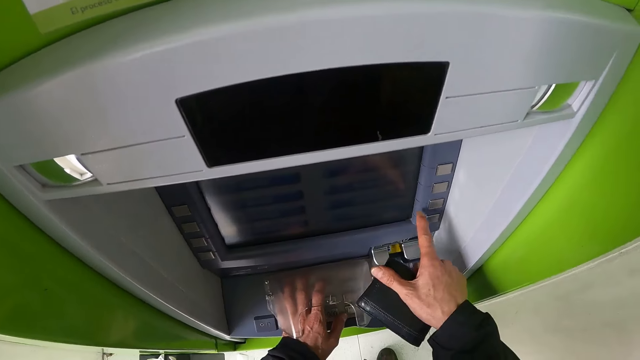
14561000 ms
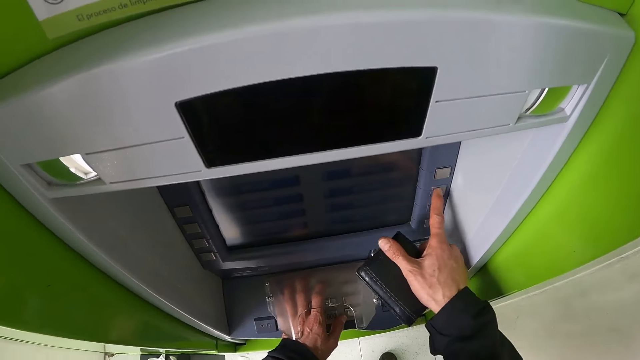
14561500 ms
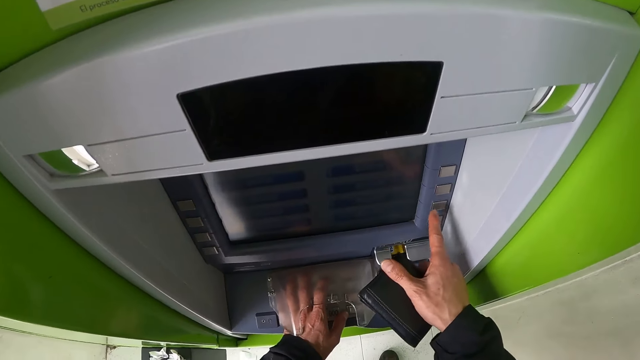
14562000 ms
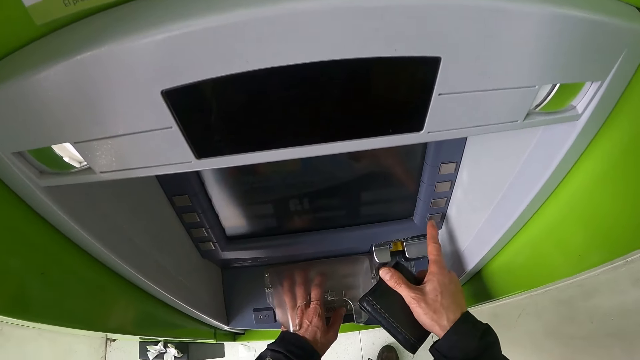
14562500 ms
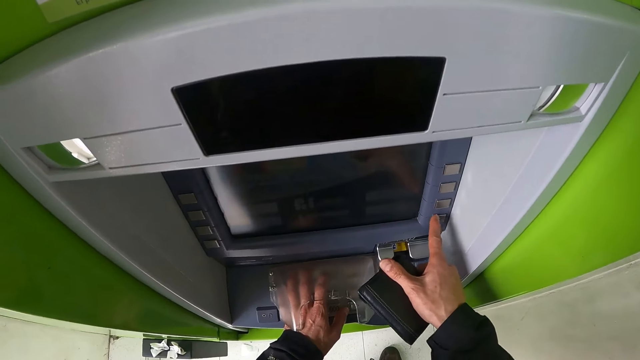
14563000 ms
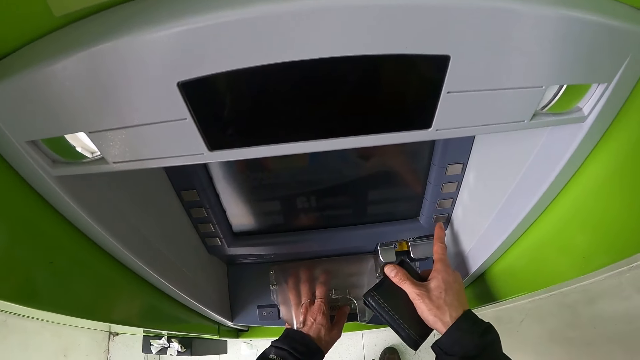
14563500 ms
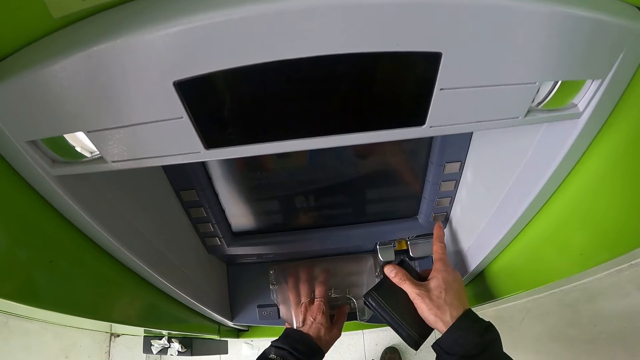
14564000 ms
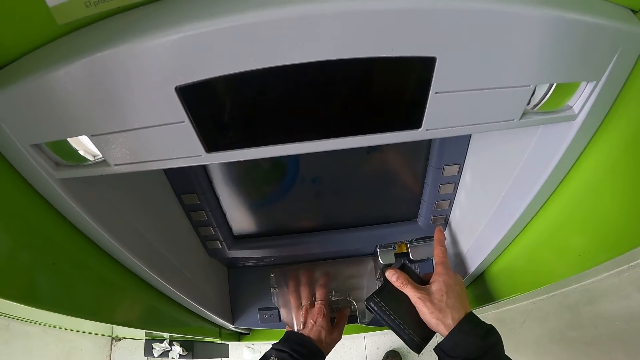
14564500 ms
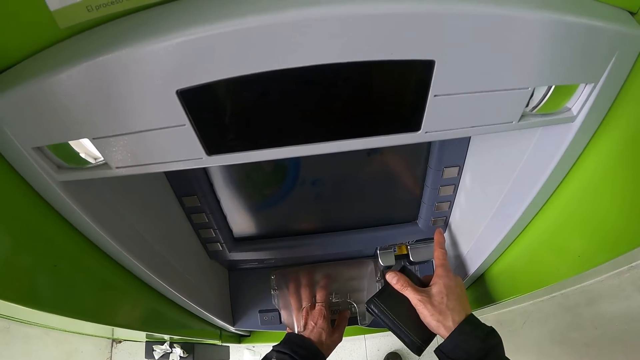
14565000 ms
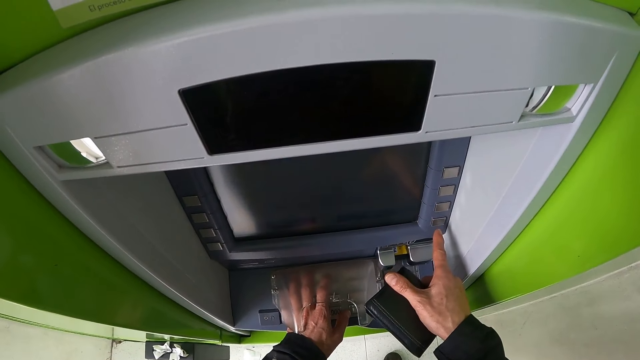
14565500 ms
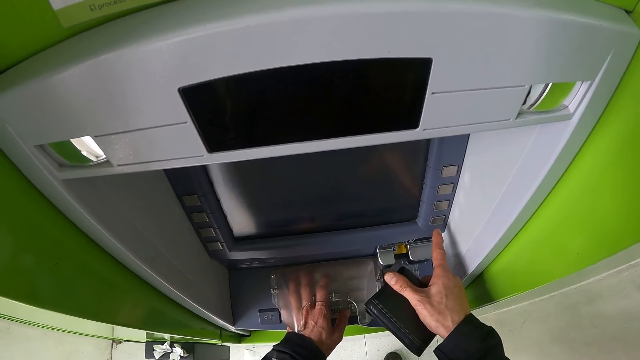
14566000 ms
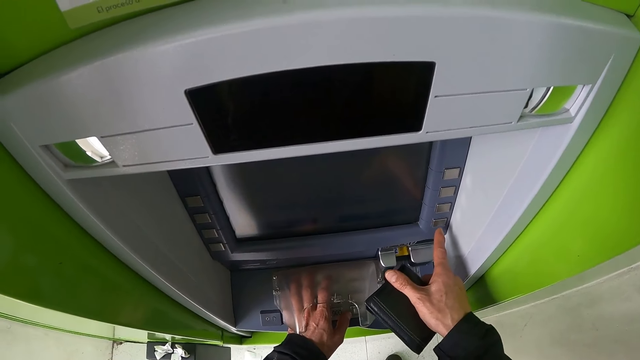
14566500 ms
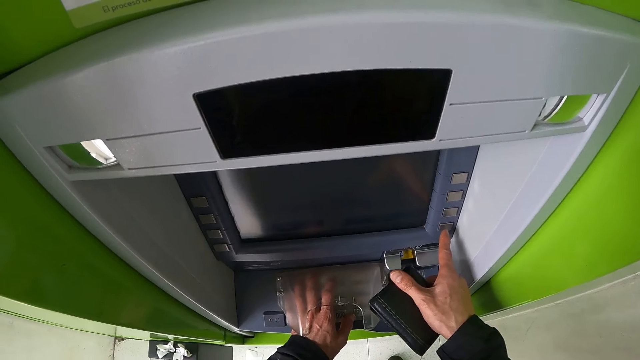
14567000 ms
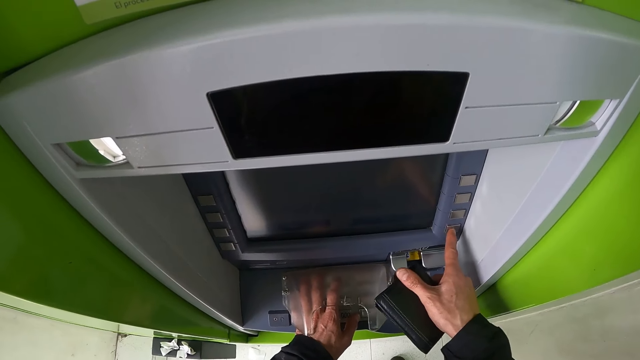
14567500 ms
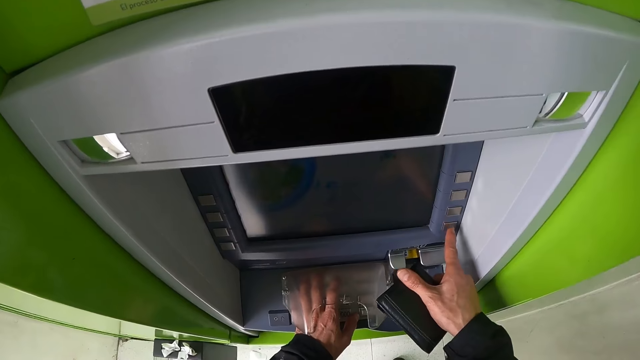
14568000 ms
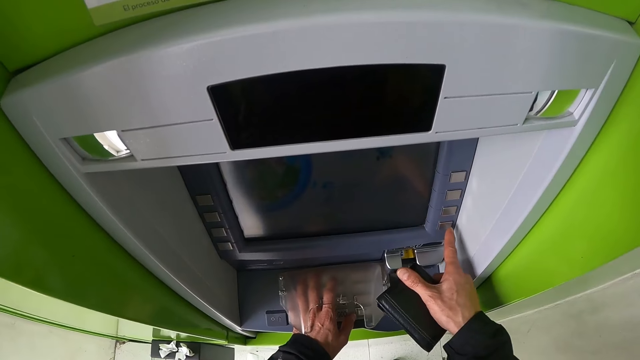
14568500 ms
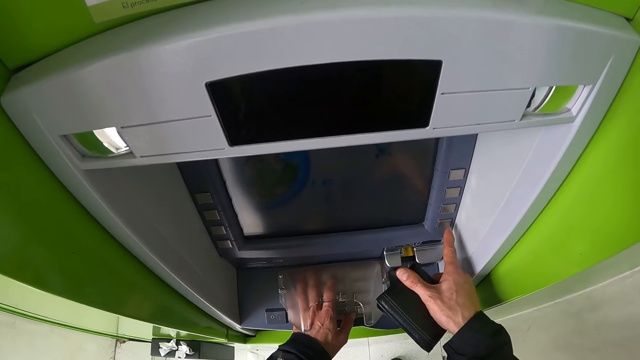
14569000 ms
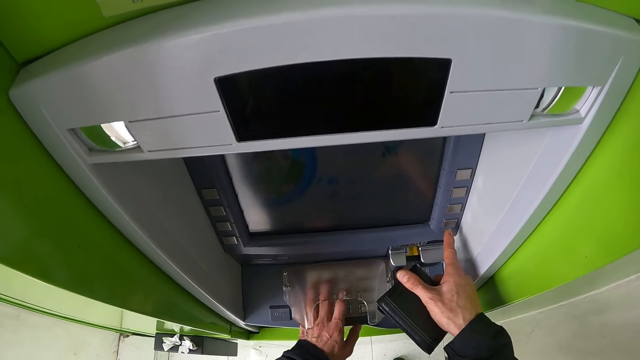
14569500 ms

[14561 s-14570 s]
The camera wearer presses a button on the ATM machine with his left hand. He presses the button again.

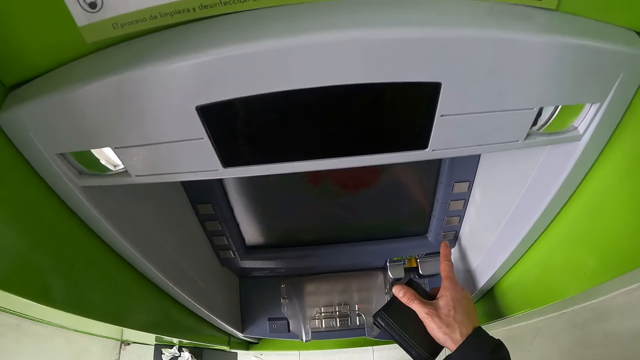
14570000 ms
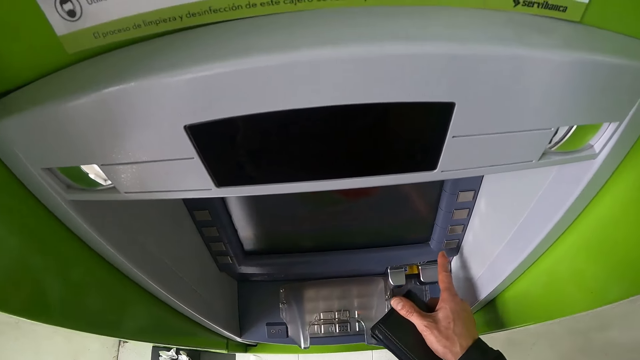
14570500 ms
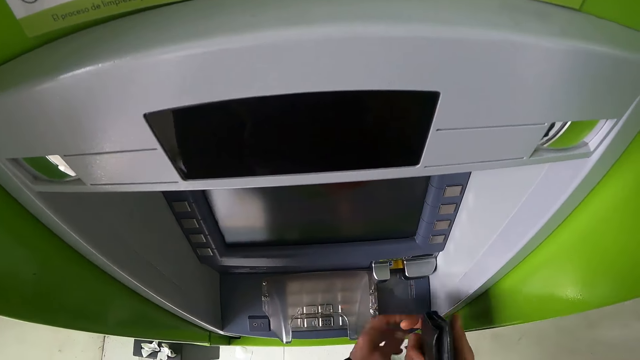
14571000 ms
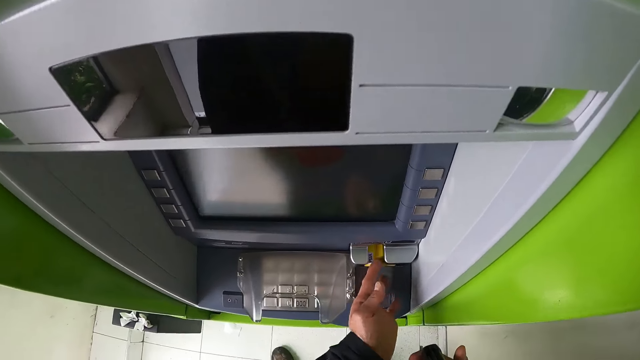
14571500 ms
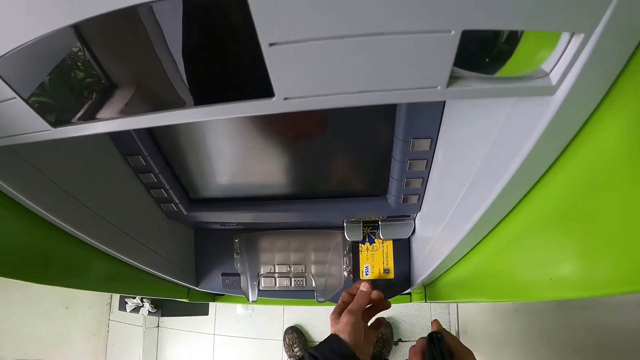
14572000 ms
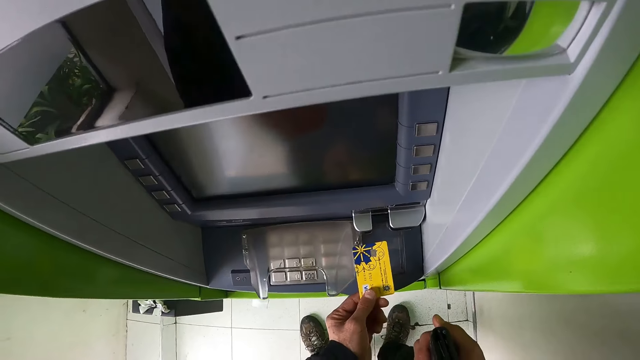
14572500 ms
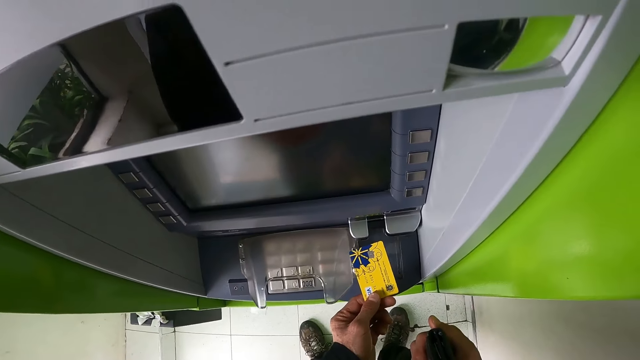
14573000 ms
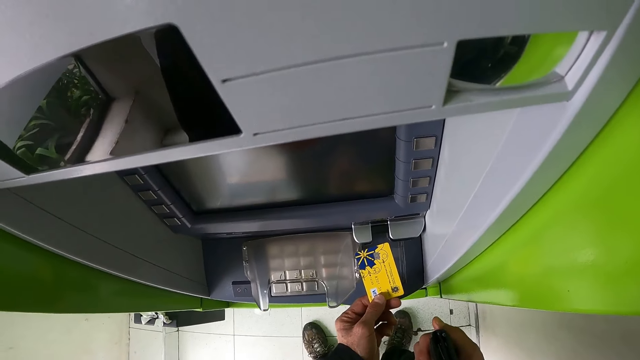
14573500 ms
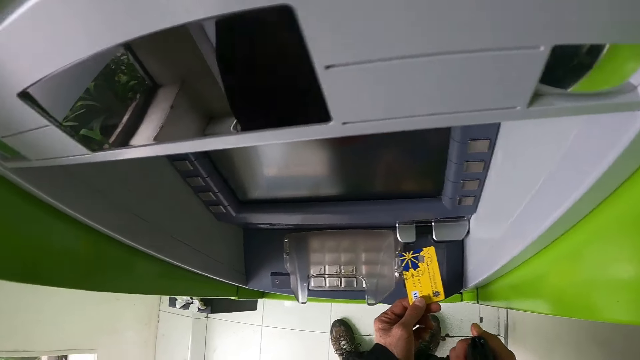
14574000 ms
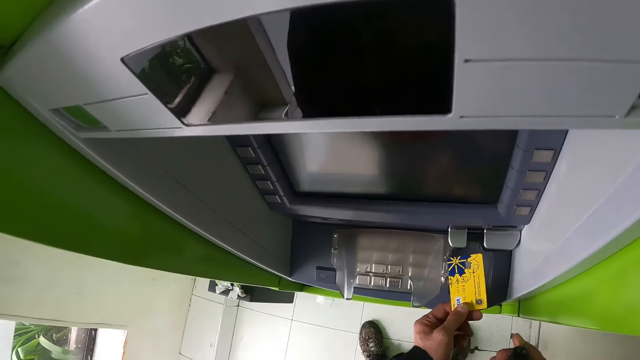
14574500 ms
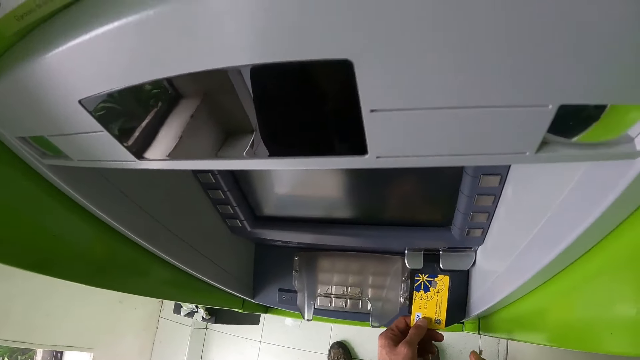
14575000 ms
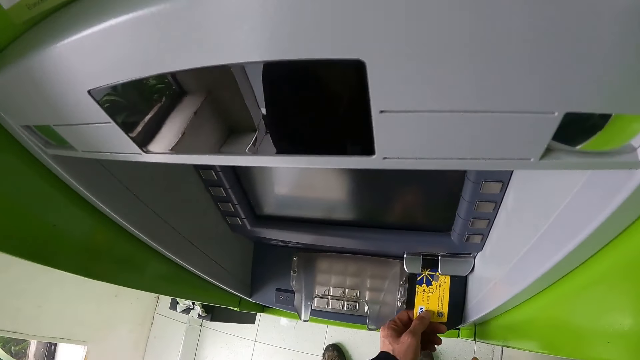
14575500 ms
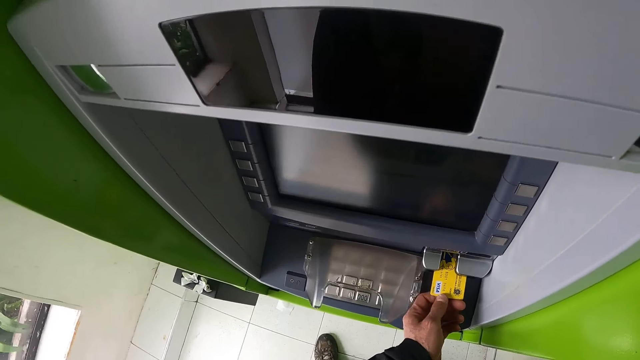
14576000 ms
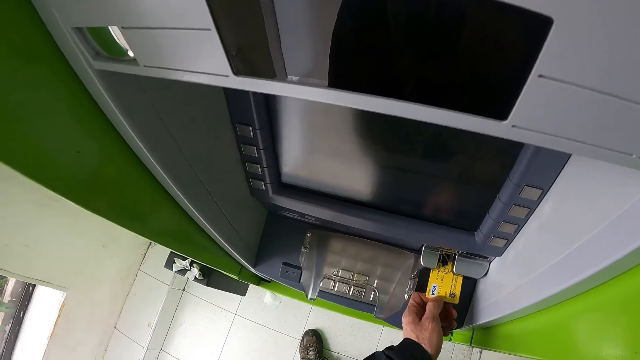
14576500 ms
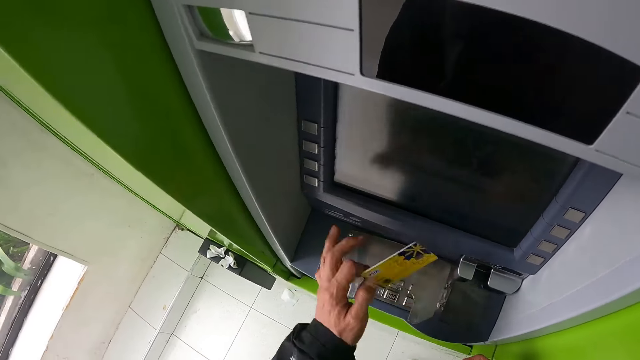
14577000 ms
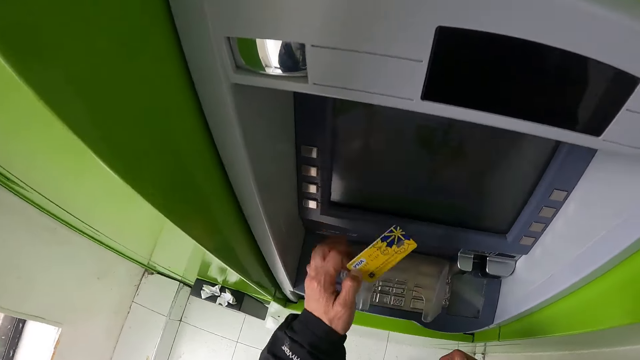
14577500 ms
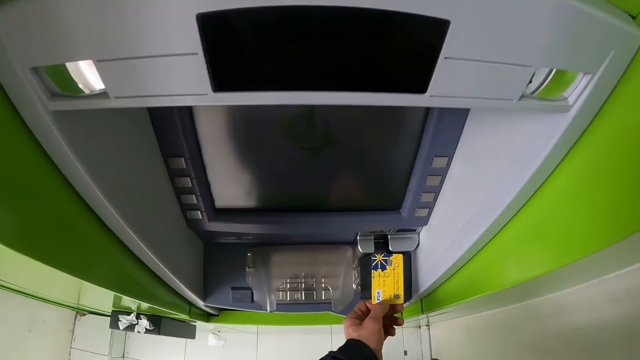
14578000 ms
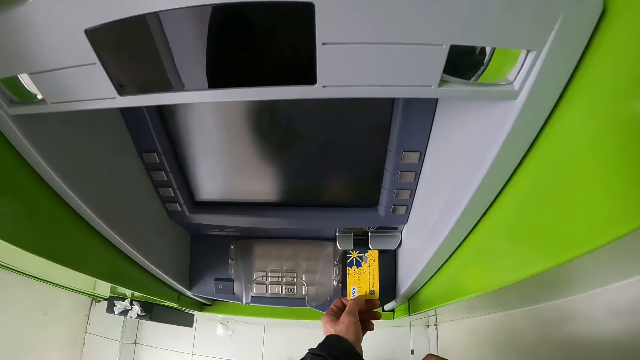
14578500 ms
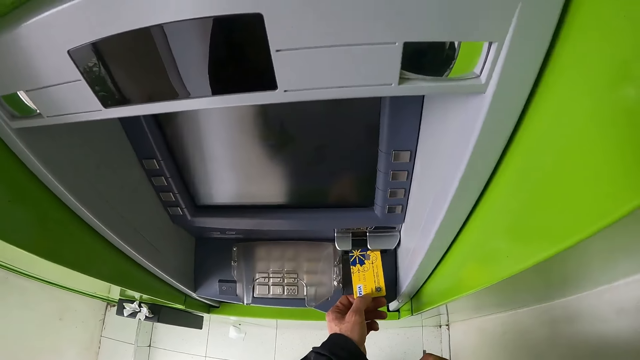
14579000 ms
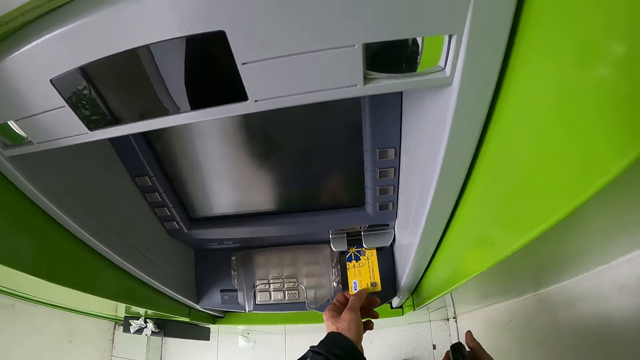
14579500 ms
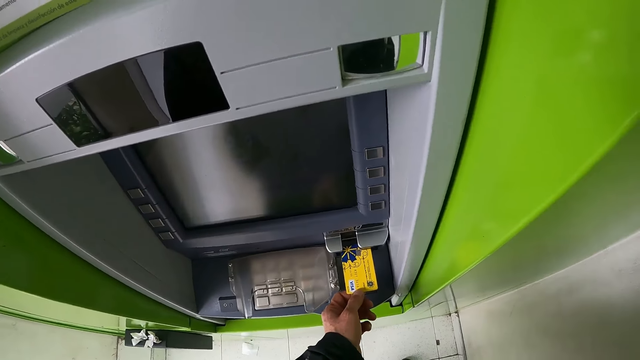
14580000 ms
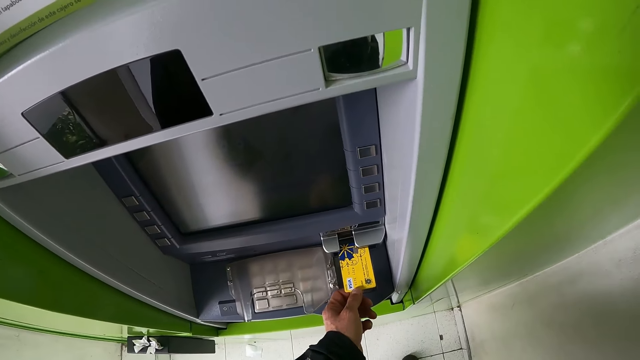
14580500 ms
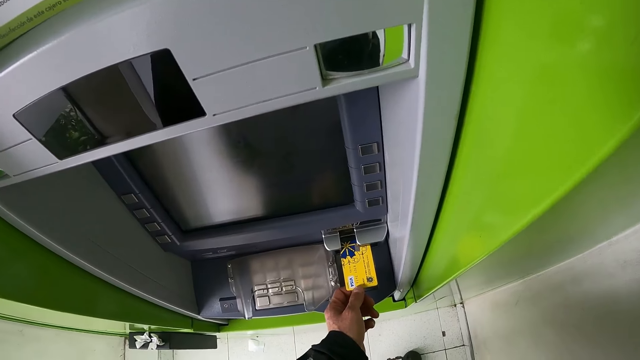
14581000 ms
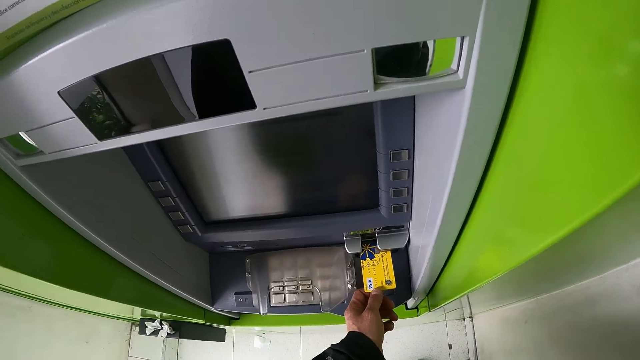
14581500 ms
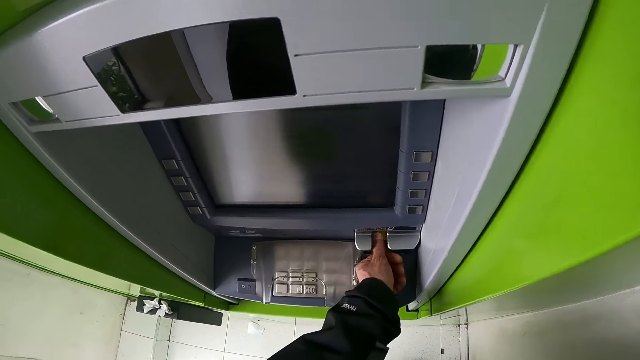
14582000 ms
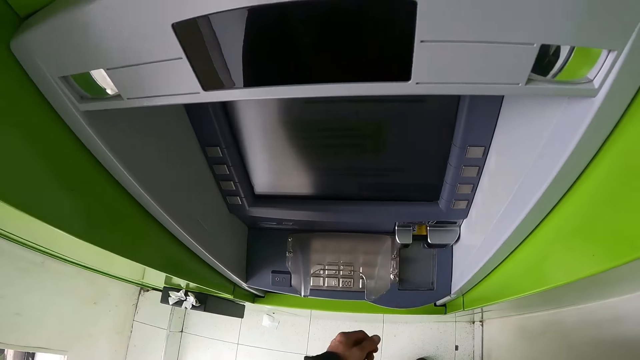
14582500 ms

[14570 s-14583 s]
The camera wearer removes the credit card from the ATM machine with his left hand. He inserts the credit card in his left hand in the ATM machine. He removes the credit card from the ATM machine with his left hand. He presses a button on the ATM machine with his left hand. He inserts the credit card in his left hand in the ATM machine.
